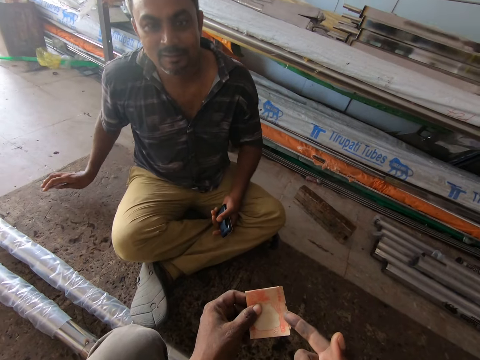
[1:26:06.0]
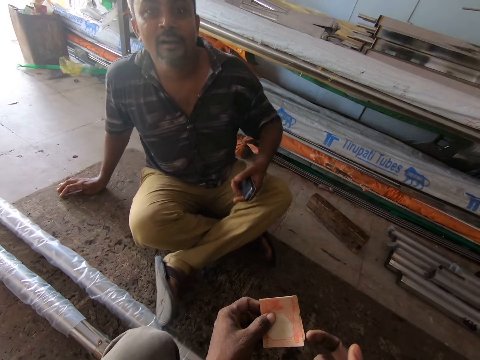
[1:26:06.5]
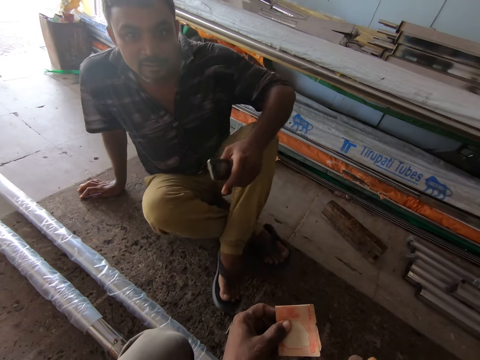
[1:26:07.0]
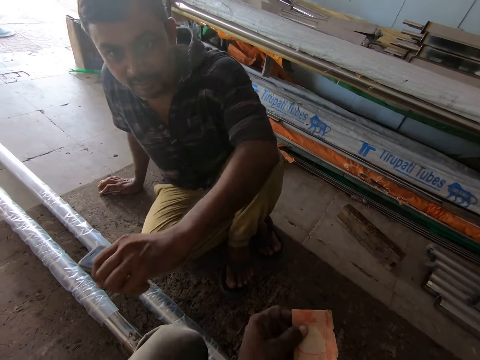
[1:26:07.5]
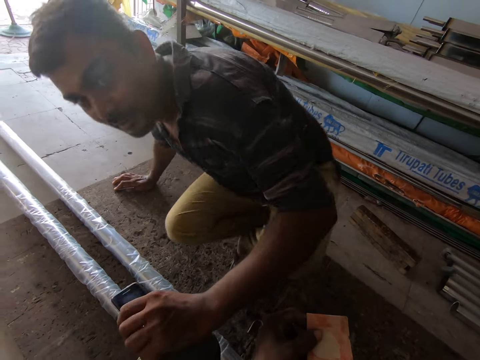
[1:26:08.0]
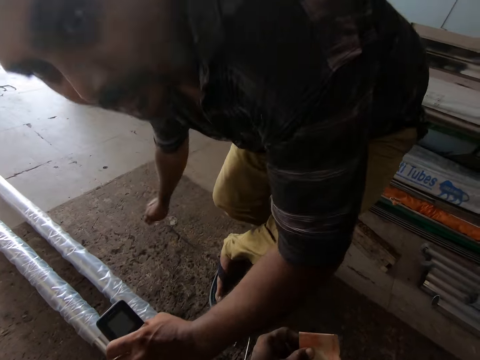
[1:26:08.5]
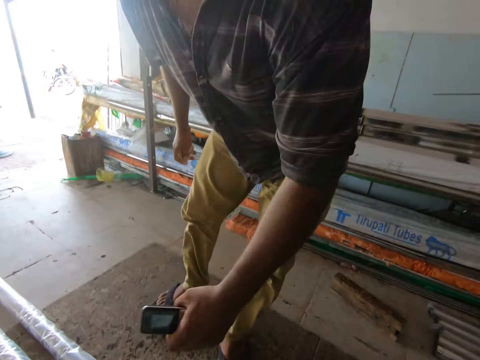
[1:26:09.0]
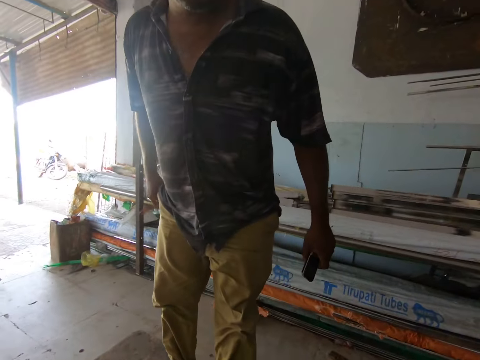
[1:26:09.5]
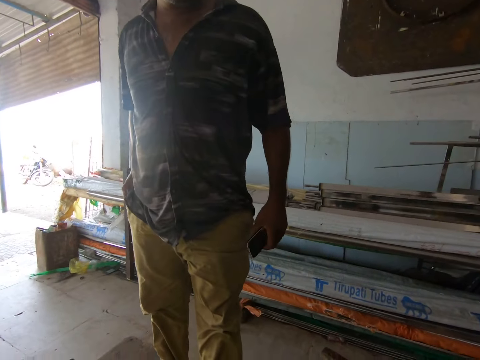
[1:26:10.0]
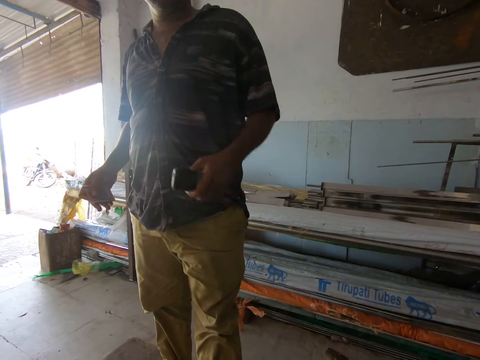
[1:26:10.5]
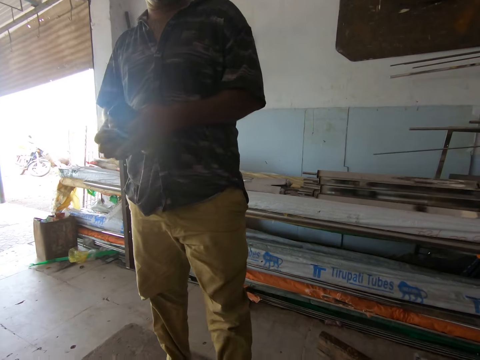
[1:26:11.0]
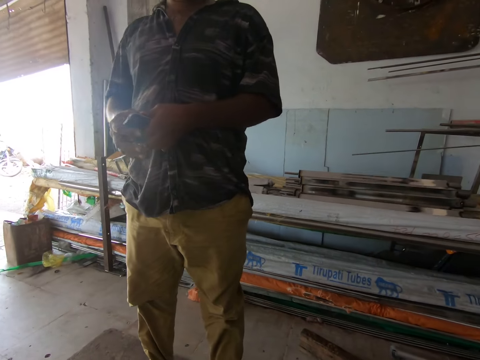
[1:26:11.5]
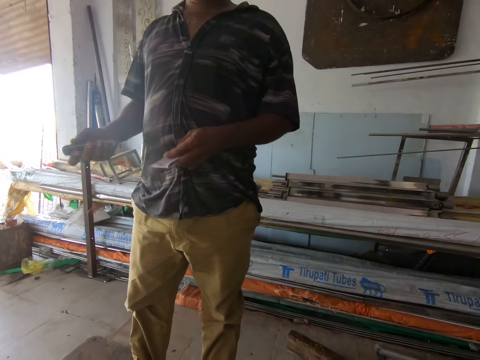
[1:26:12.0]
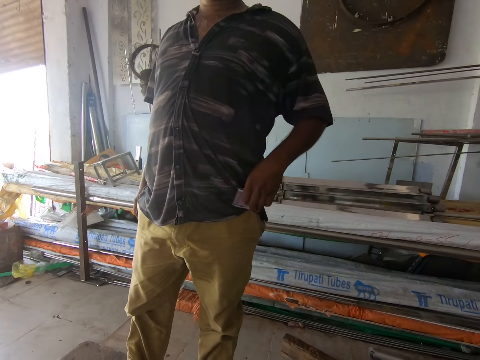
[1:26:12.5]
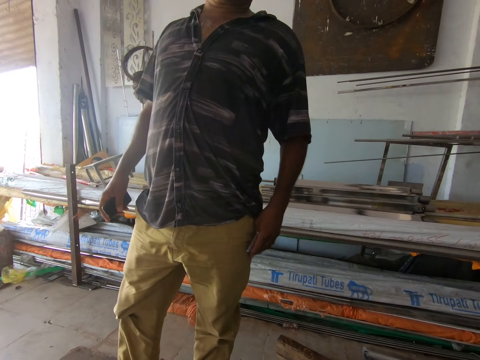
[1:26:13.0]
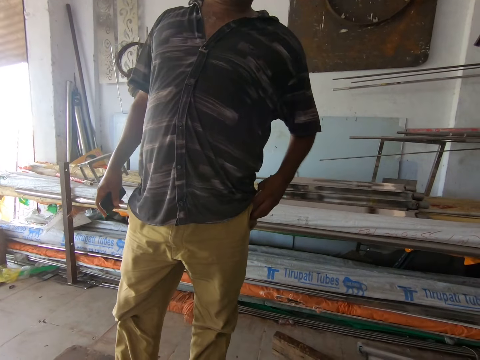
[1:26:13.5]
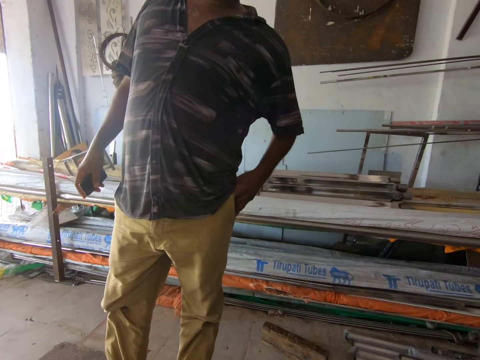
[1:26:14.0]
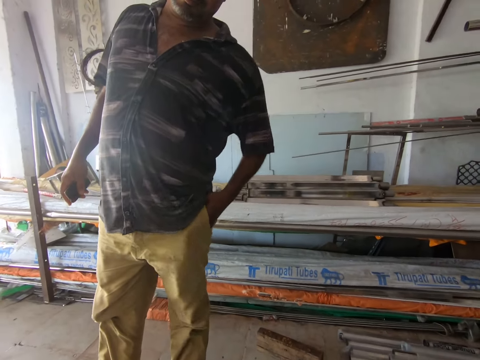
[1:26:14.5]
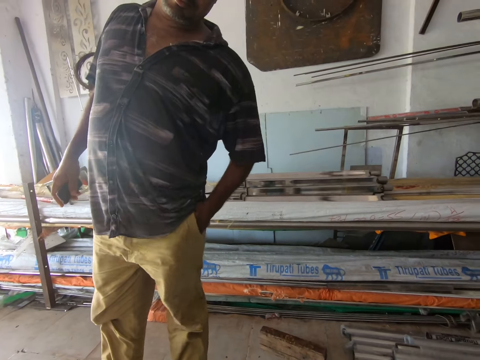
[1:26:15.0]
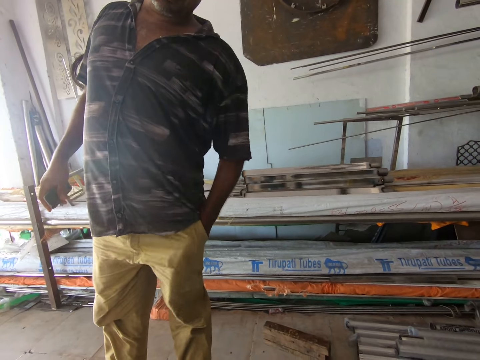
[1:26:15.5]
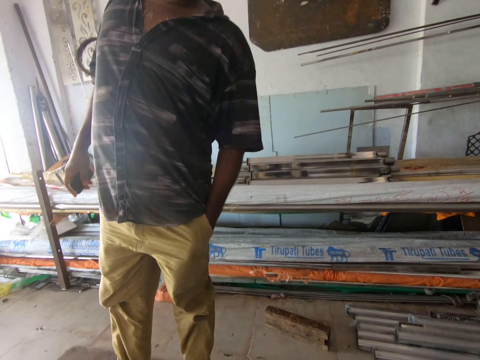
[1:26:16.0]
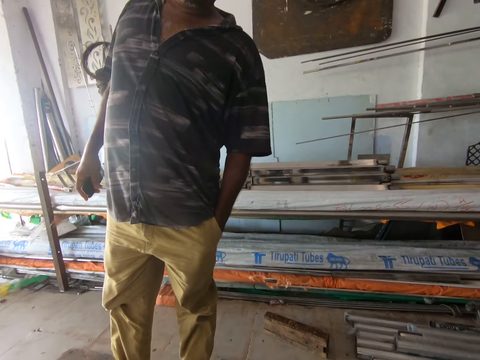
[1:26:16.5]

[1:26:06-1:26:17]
The man places his right hand on the floor. The man stands up from the floor. The man places his left hand on the camera wearer's leg. The man passes the money from his right hand to his left hand. The man passes the phone from his left hand to his right hand. The man puts the money in his left pocket with his left hand.

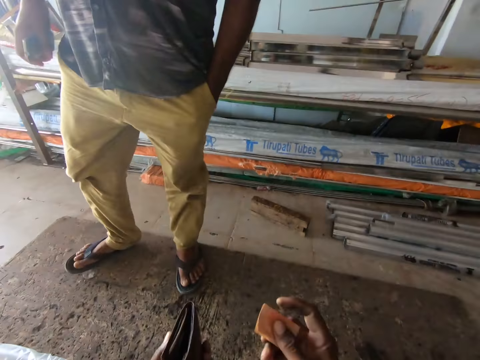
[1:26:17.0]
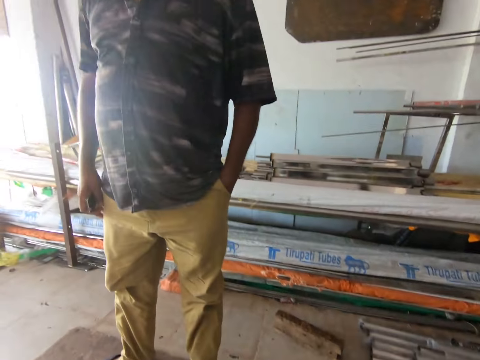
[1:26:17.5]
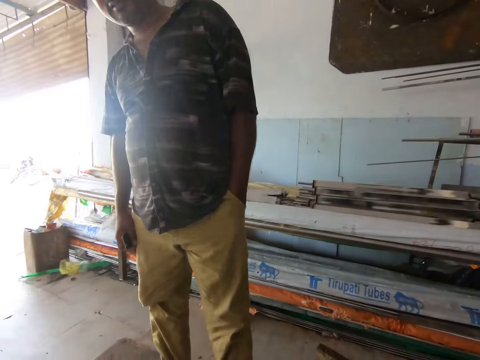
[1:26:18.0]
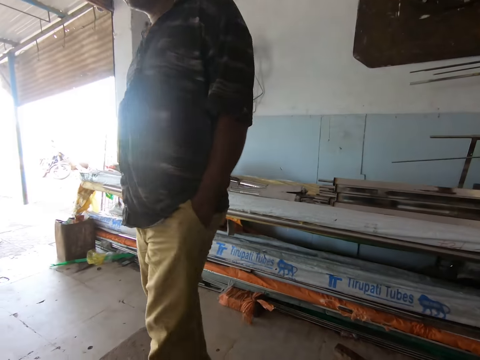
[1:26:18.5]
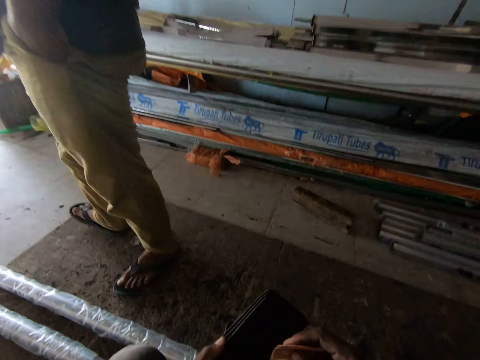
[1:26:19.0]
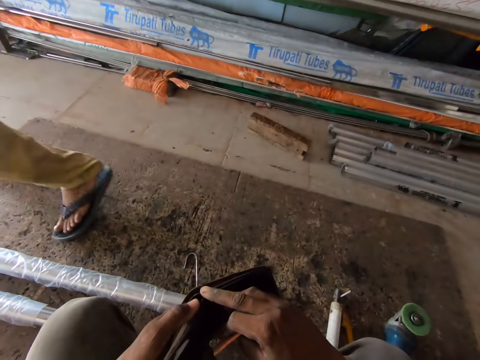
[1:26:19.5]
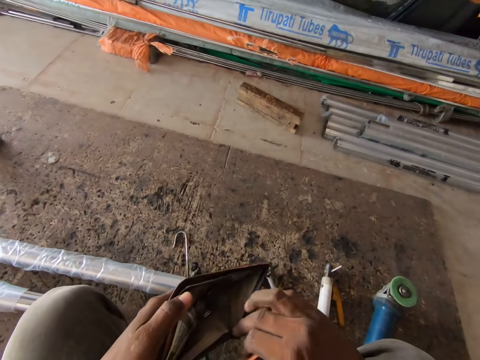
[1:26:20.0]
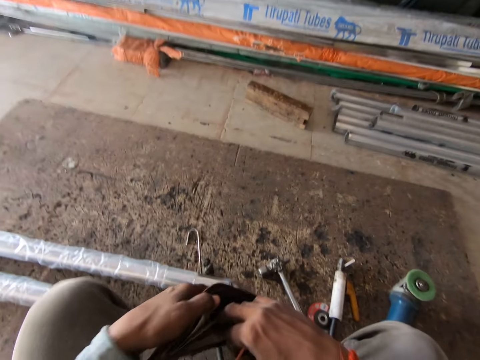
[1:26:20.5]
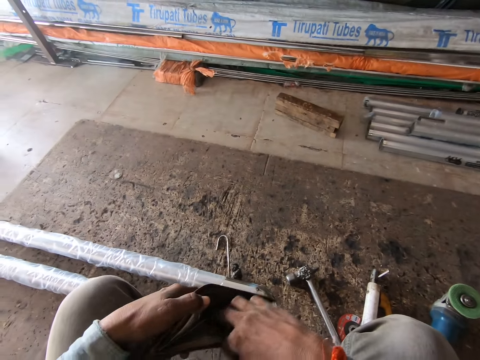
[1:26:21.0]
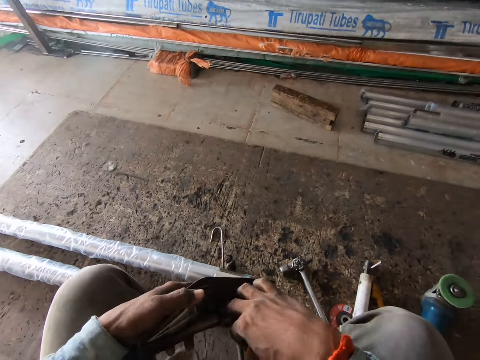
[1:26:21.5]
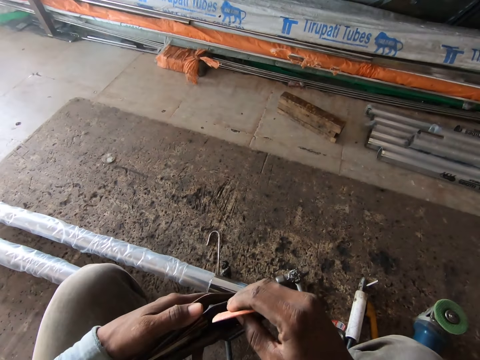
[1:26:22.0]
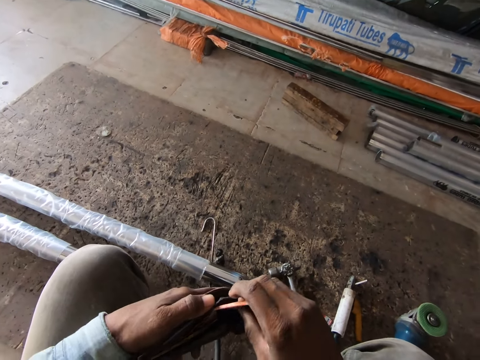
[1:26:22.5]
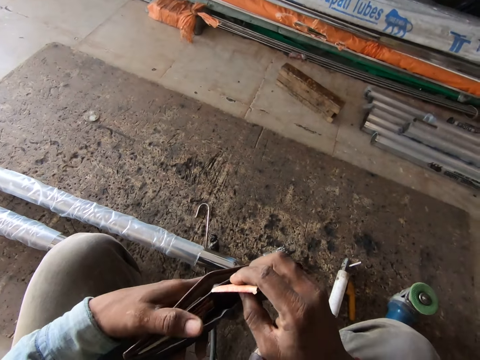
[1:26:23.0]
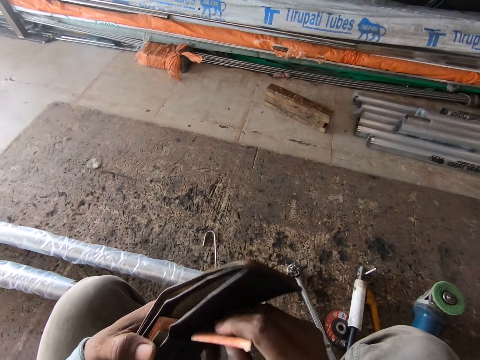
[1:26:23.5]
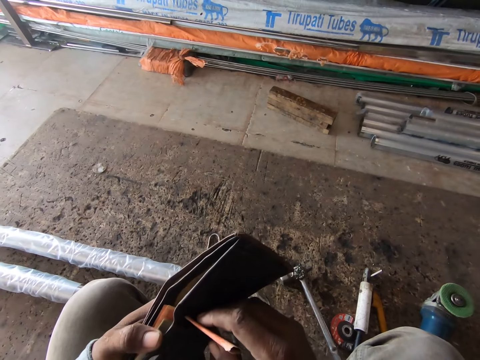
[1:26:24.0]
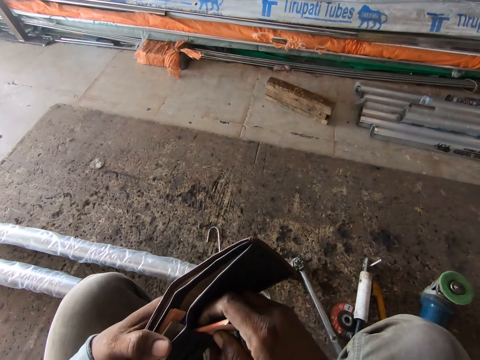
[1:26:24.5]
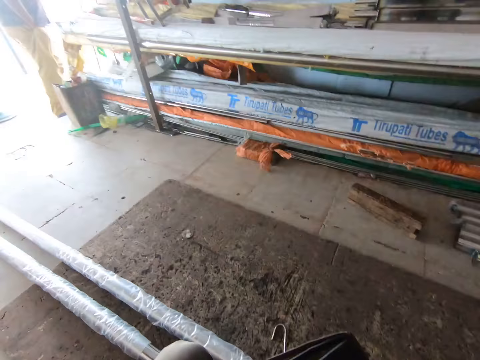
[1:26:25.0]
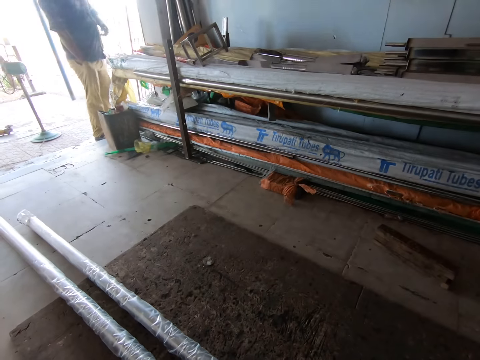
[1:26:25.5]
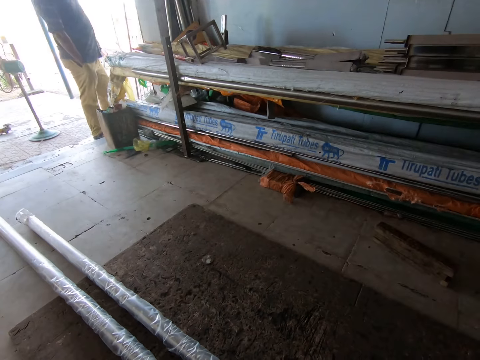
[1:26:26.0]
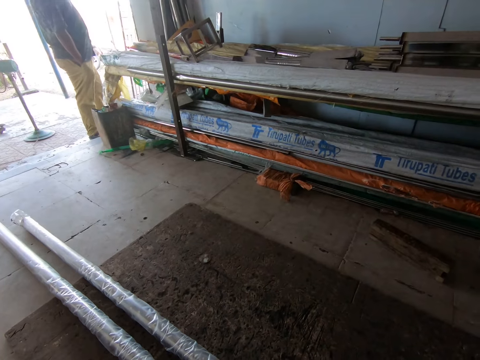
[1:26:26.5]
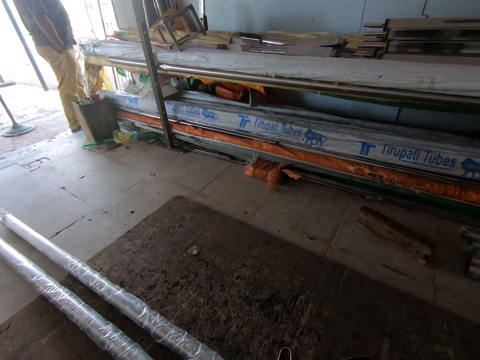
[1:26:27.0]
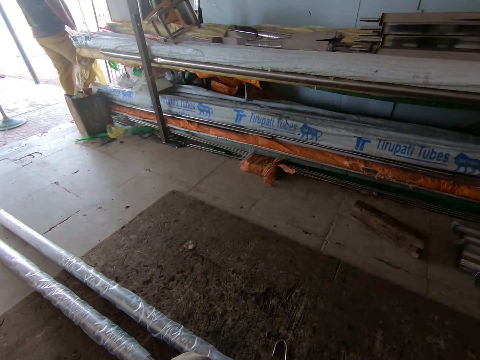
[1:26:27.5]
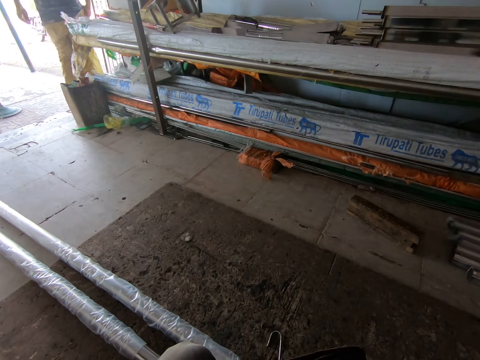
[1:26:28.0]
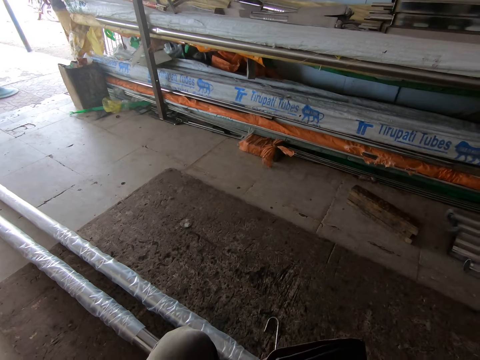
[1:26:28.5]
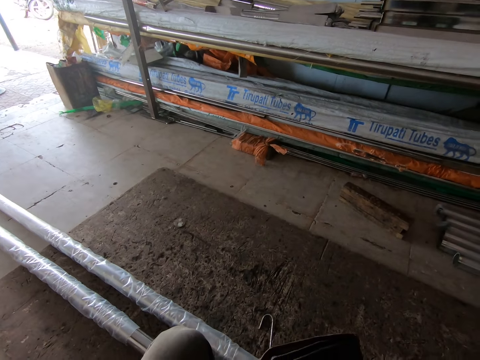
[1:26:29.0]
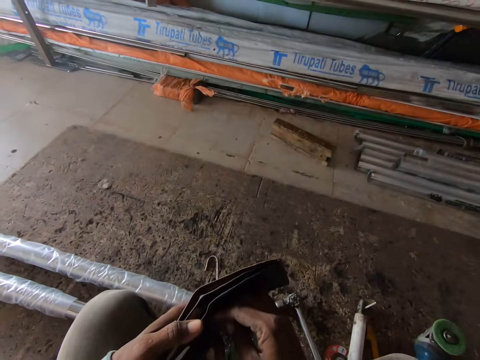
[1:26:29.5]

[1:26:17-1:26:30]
The man walks away. The camera wearer opens the wallet with his right hand. He puts the money in the wallet with his right hand. The man walks out of the workshop.

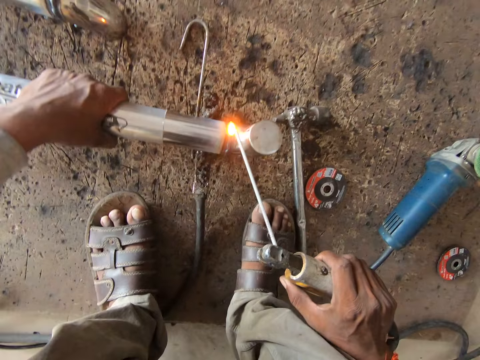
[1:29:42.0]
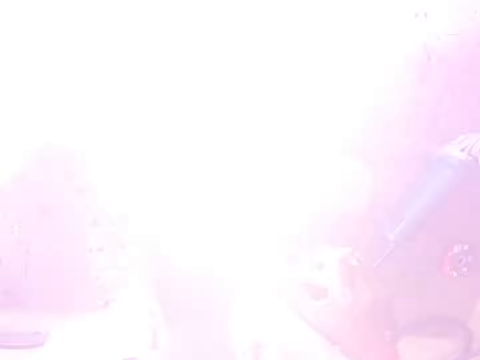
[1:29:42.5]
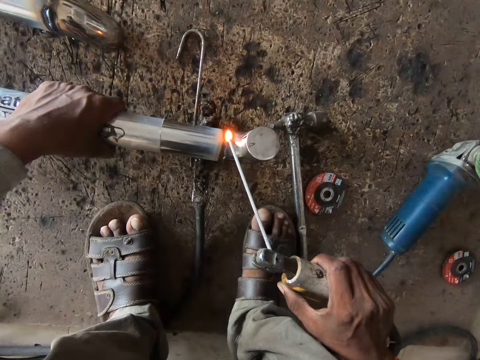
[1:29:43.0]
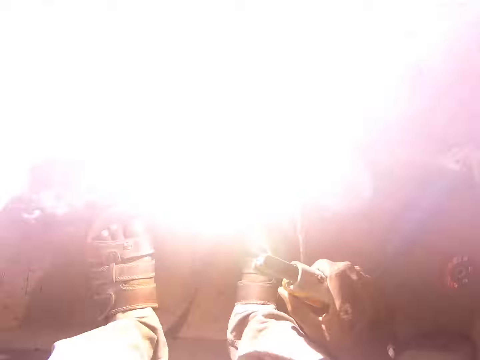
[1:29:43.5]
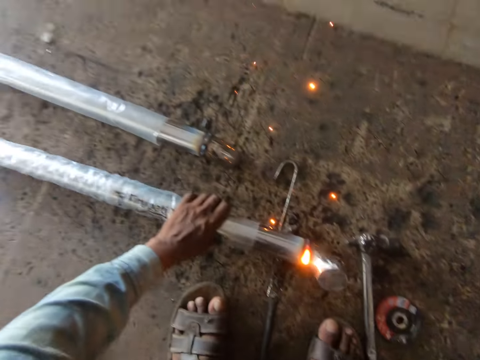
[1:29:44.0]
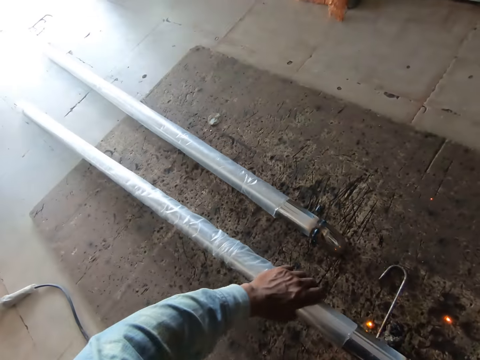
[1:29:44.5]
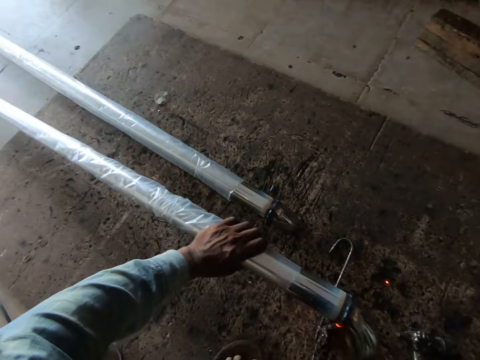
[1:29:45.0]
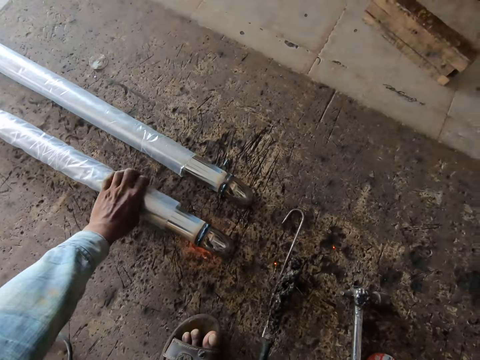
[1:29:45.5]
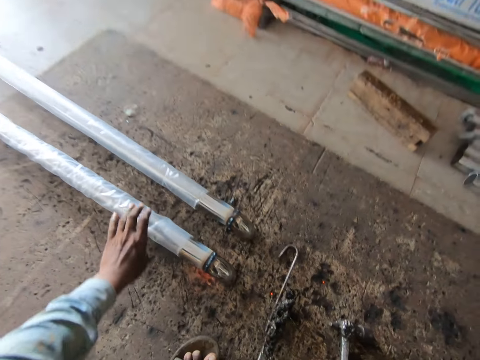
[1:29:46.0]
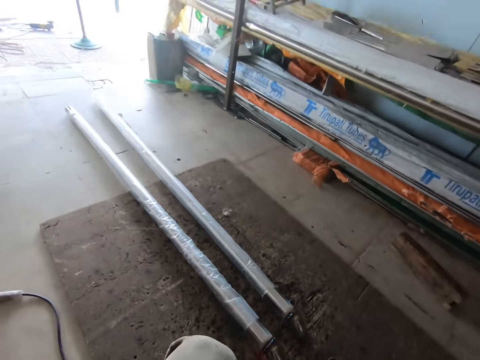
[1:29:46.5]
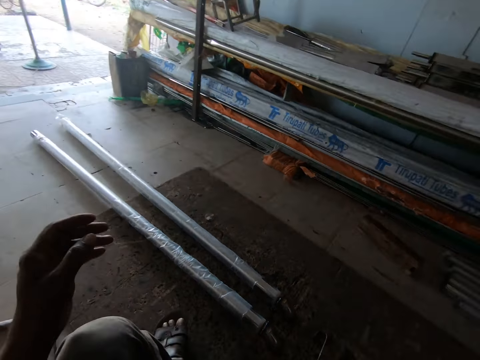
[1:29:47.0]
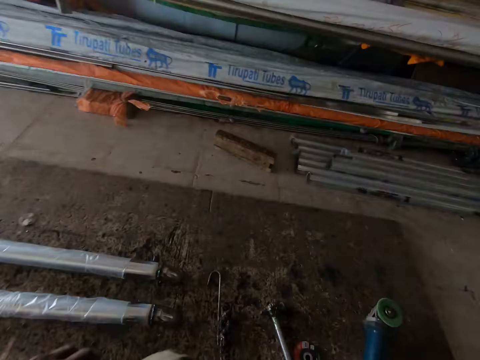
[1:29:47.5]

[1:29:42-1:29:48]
The camera wearer drops the welding electrode holder on the floor with his right hand. He moves the railings or metal pipe from the welding torch to the floor with his left hand. He stares at the metal pipe. He looks around the workshop.
